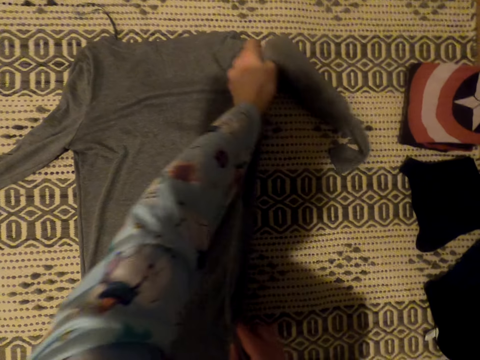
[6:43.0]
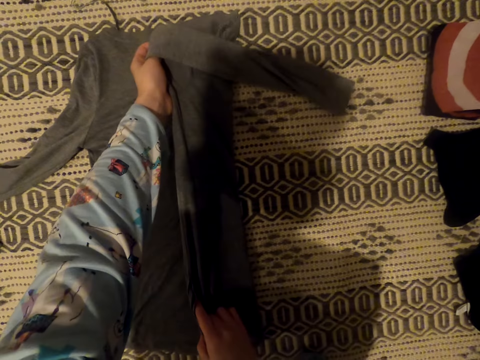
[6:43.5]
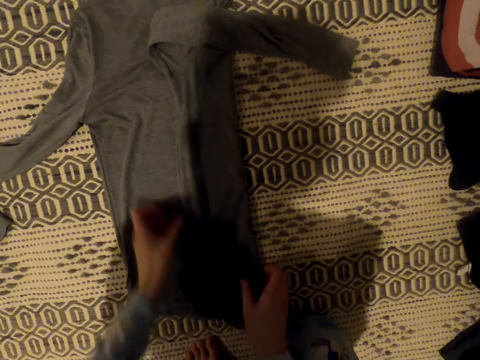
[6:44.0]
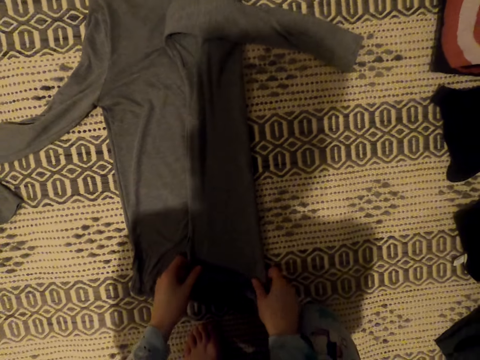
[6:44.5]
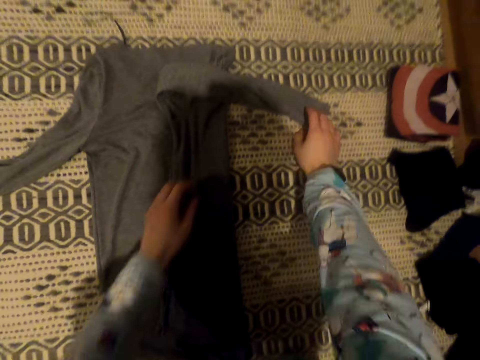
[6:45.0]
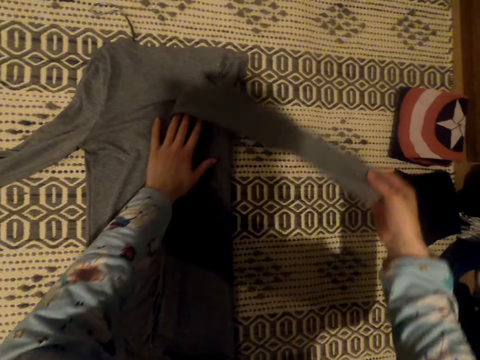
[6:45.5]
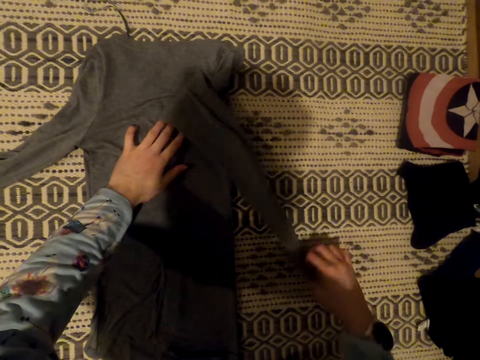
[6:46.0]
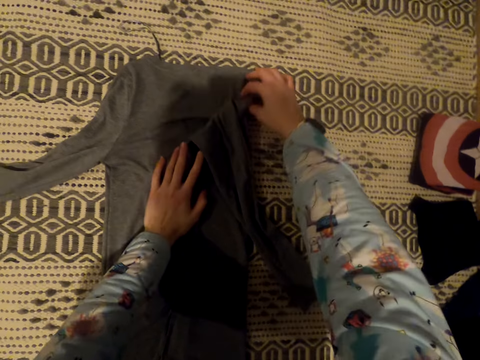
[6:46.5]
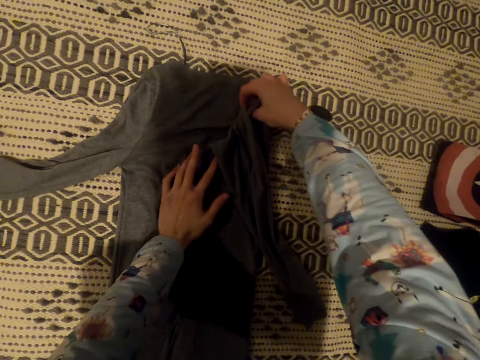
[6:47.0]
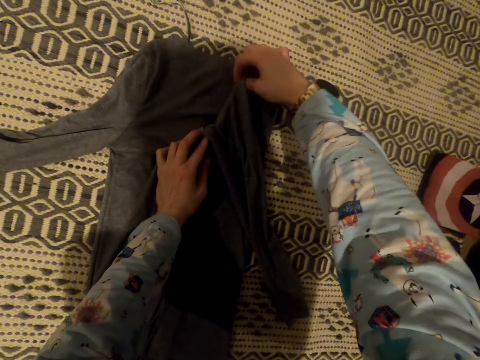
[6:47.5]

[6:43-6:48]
The camera wearer folds the t-shirt.

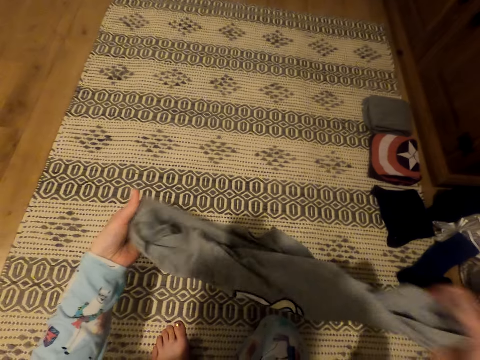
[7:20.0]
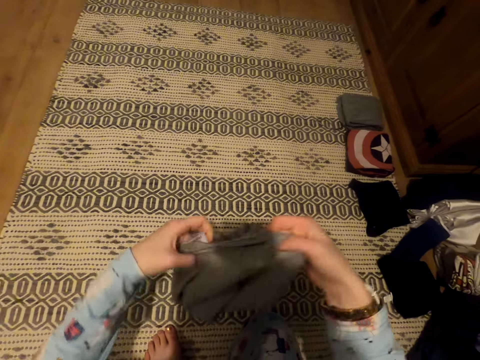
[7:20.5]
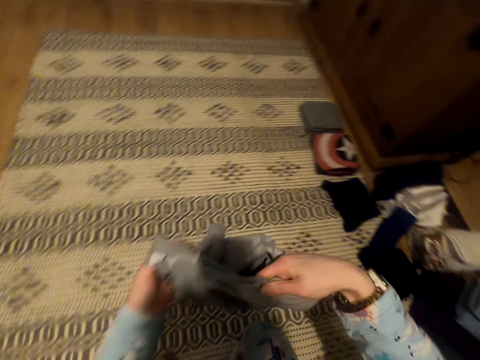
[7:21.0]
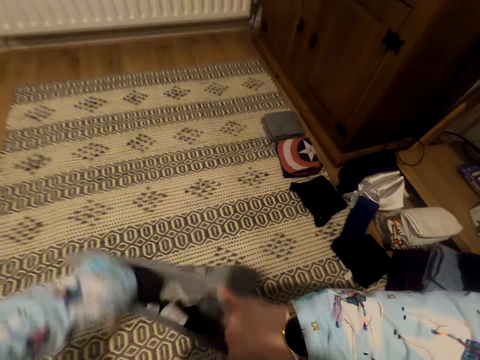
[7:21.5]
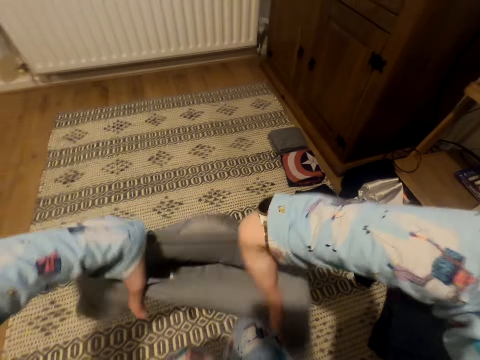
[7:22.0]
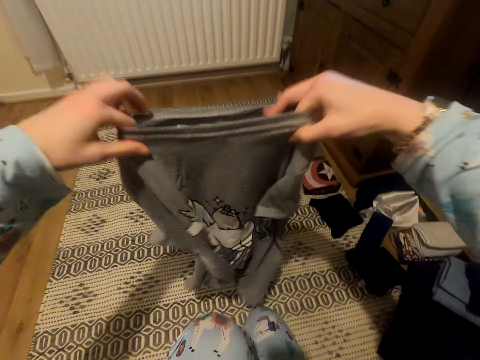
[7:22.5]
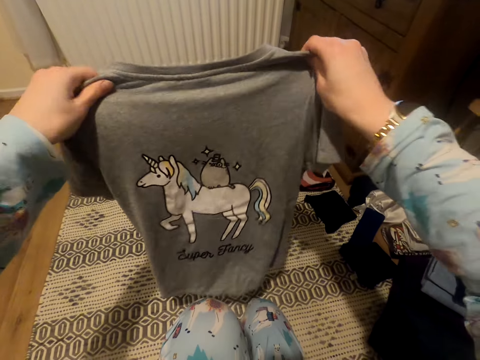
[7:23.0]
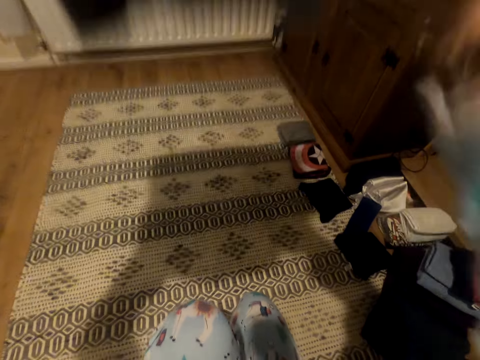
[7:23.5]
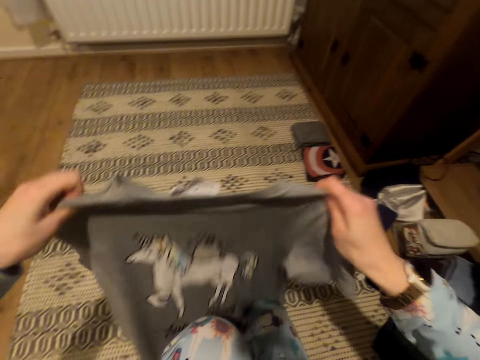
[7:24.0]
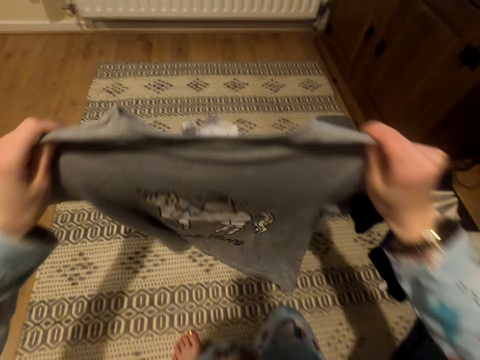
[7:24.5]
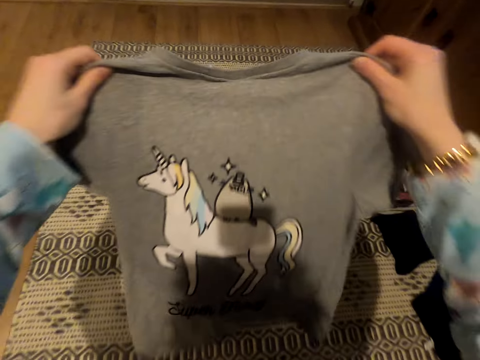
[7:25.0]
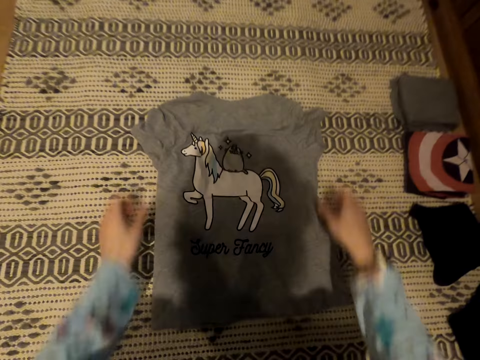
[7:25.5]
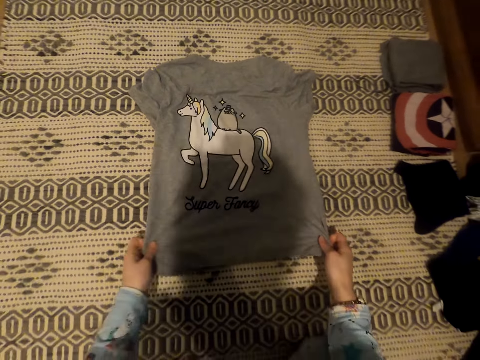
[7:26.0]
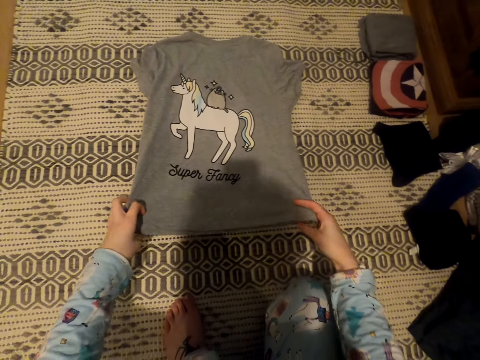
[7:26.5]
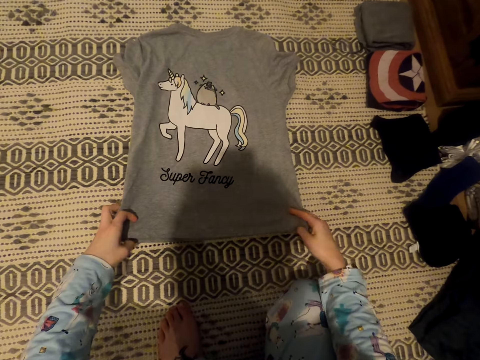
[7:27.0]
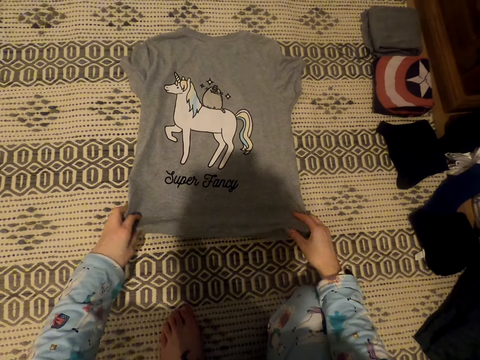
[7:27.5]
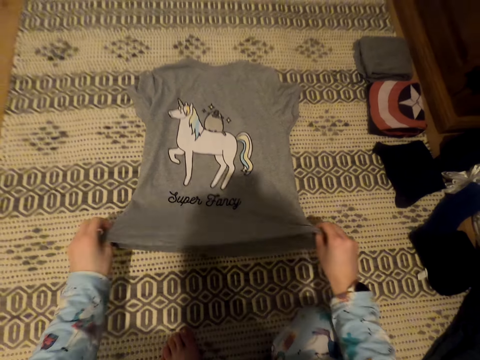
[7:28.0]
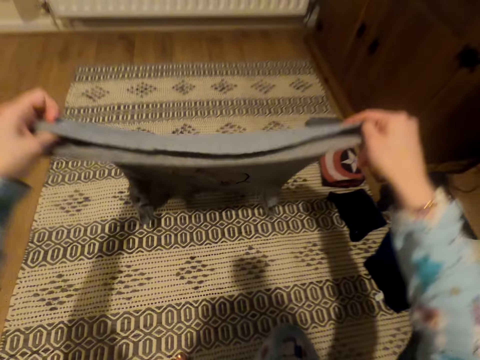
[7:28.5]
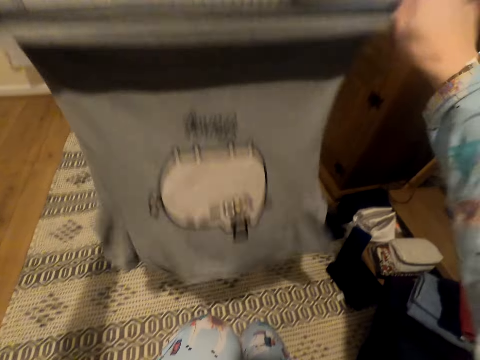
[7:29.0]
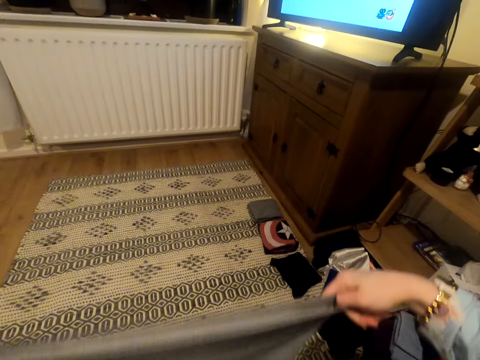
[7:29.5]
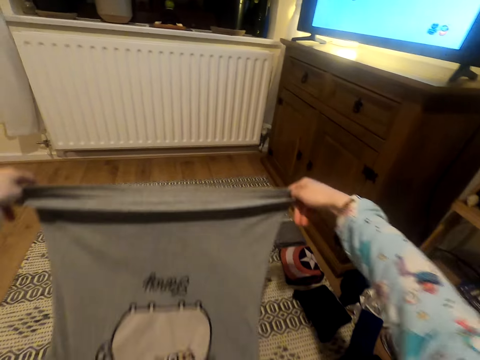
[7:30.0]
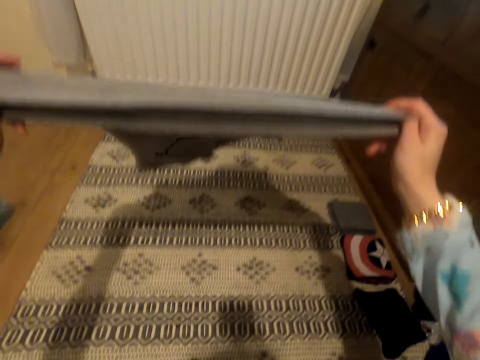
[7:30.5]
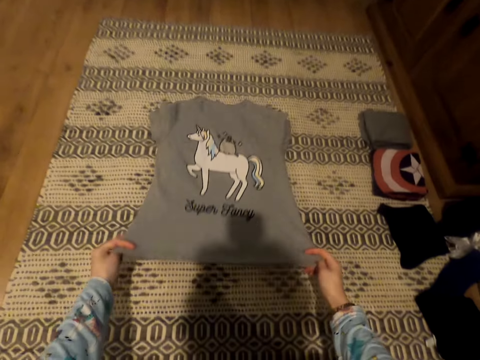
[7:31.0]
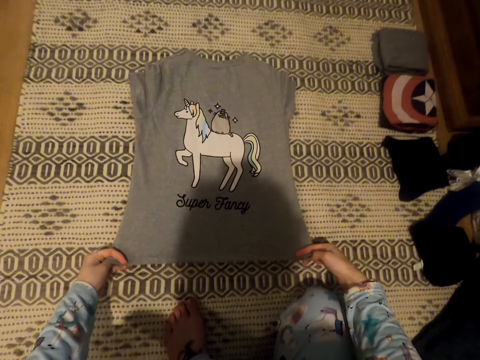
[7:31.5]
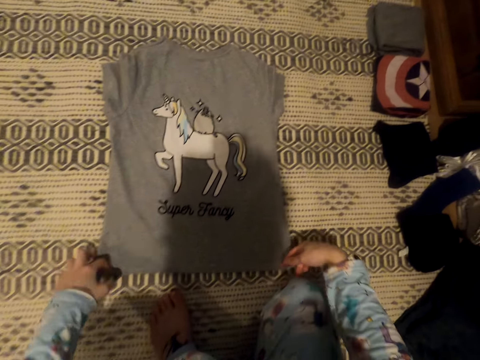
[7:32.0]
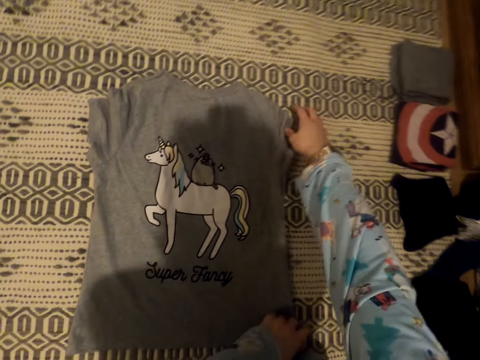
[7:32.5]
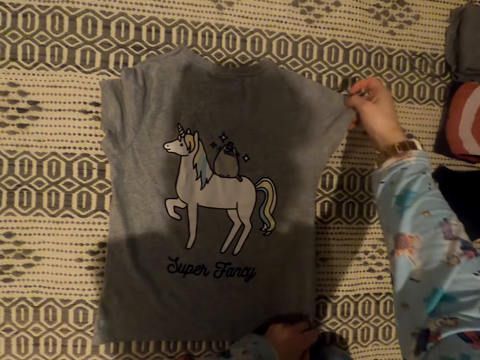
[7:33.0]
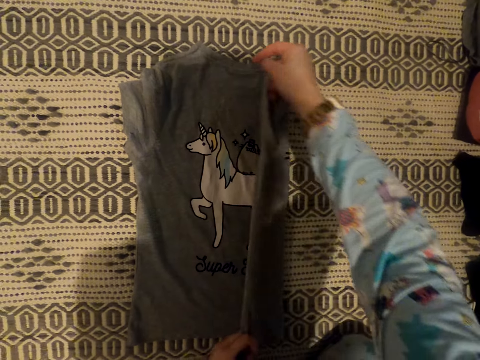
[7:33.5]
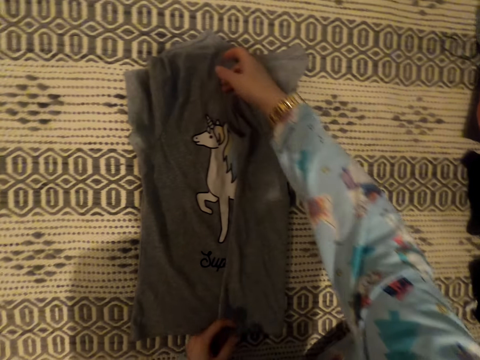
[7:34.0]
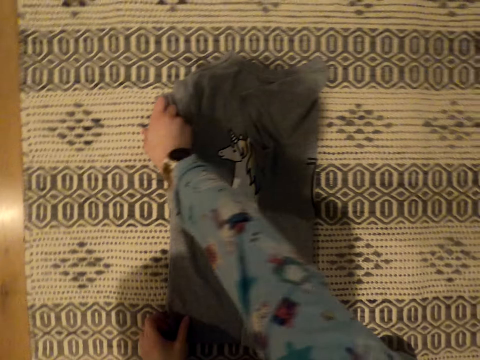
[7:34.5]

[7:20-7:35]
The camera wearer straightens the t-shirt. They place the t-shirt on the carpet. They straighten the t-shirt. They pick up the t-shirt. They place the t-shirt on the carpet. They fold the t-shirt.

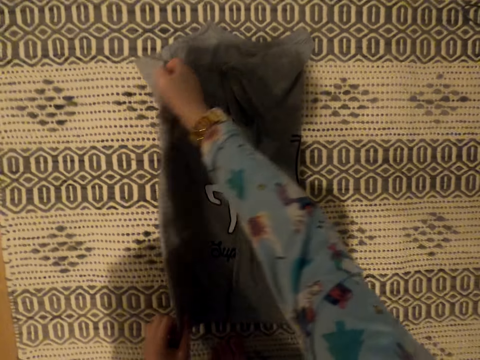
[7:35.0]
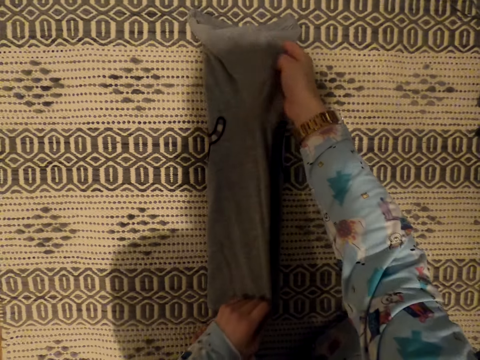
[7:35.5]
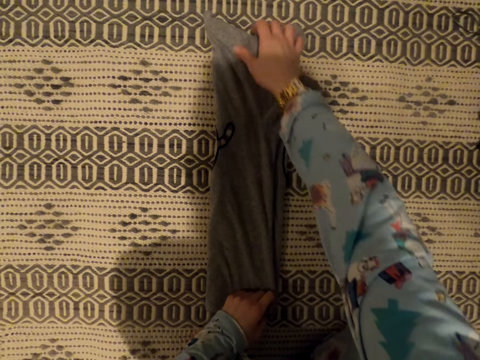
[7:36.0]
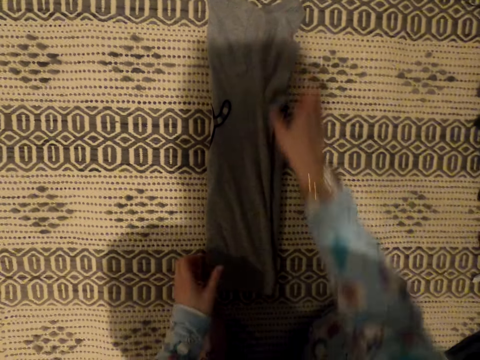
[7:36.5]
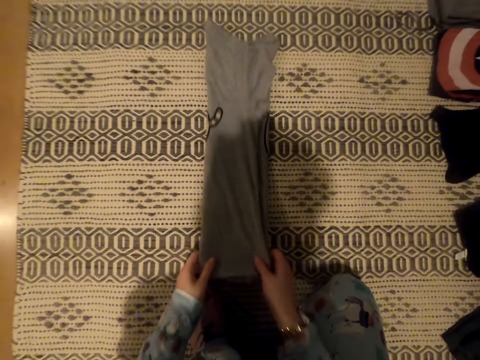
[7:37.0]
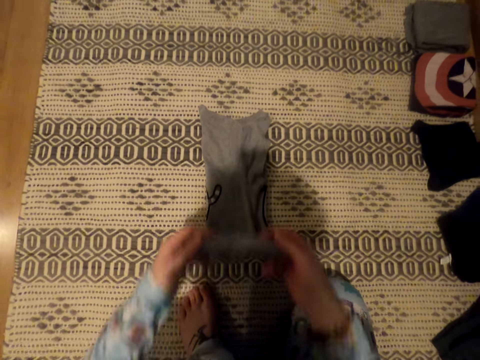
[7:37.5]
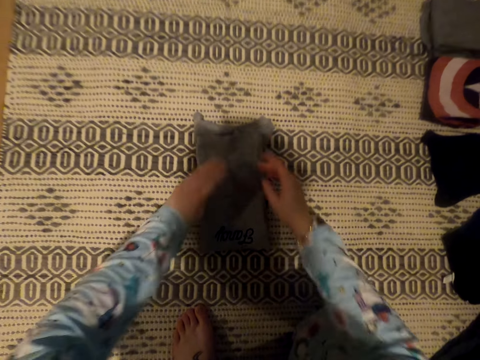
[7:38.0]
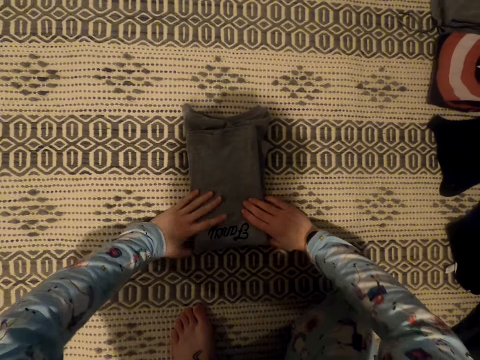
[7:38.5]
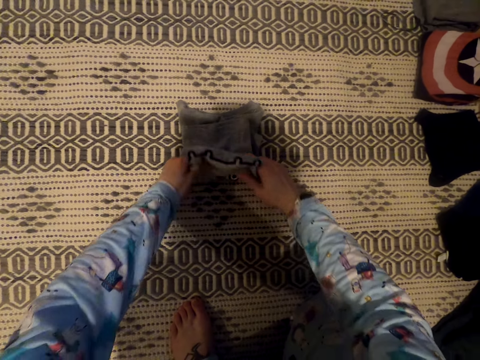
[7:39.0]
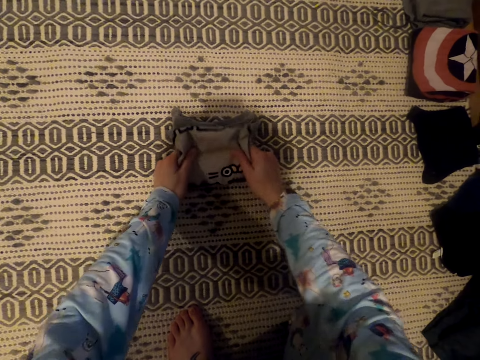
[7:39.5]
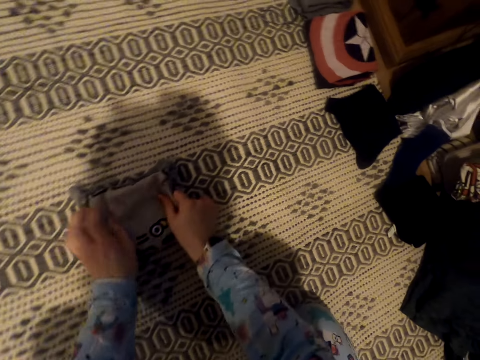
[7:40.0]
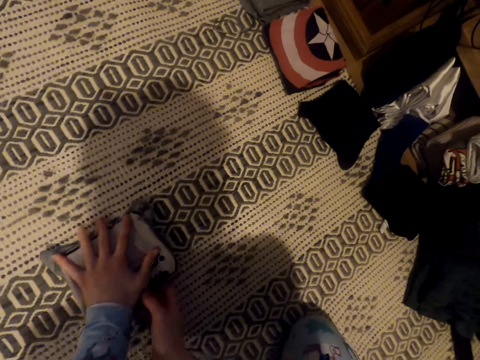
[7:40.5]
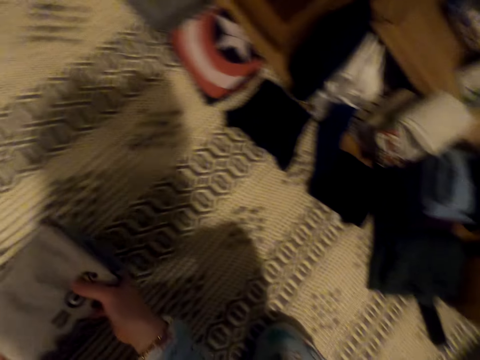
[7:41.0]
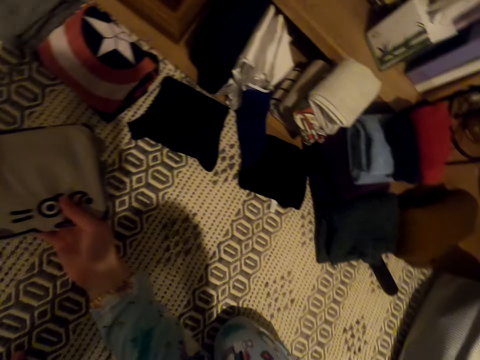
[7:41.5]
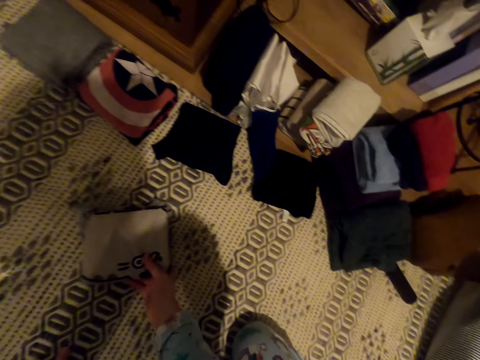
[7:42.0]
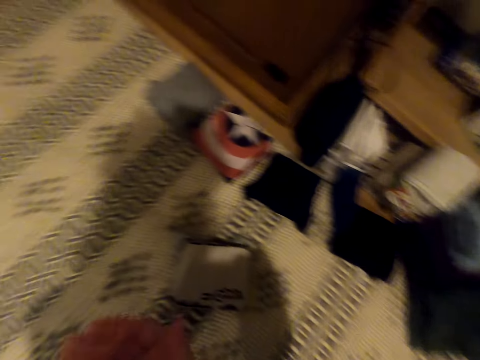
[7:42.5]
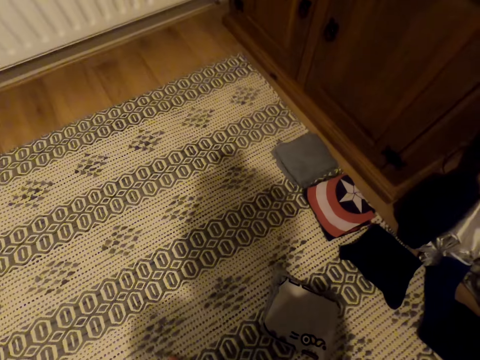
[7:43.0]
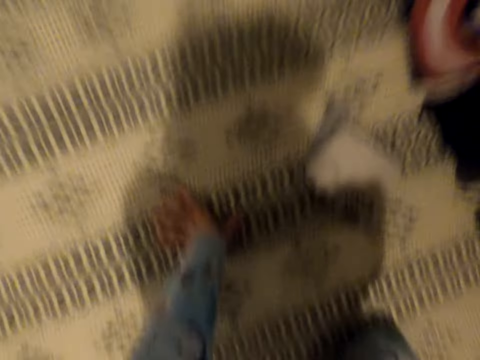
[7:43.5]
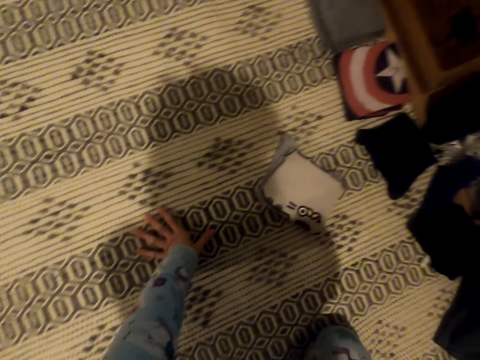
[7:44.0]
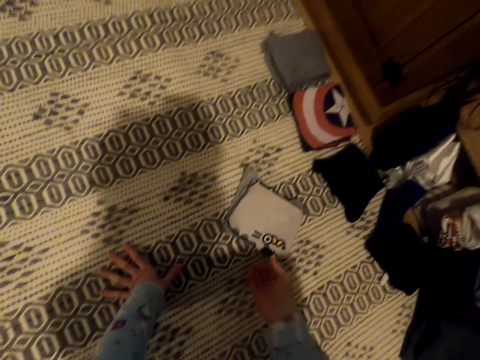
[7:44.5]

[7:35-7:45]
The camera wearer moves the t-shirt towards the pile of clothes. They stare at the carpet. They sneeze. They put the folded cloth aside.
